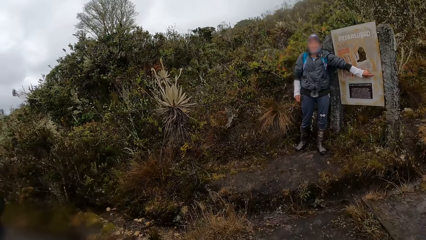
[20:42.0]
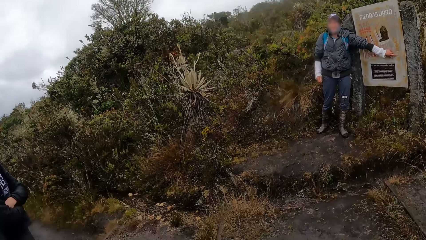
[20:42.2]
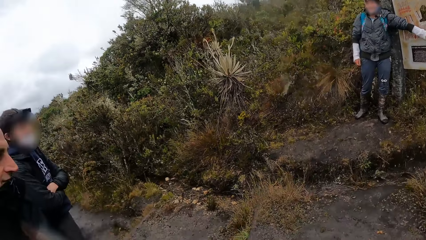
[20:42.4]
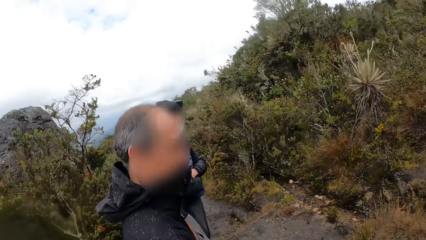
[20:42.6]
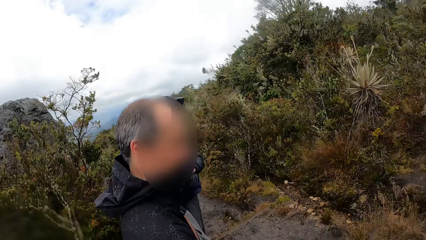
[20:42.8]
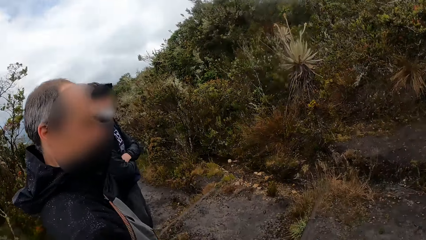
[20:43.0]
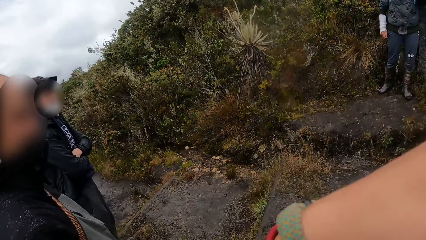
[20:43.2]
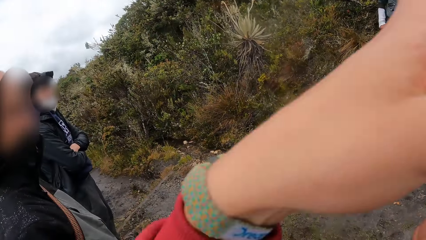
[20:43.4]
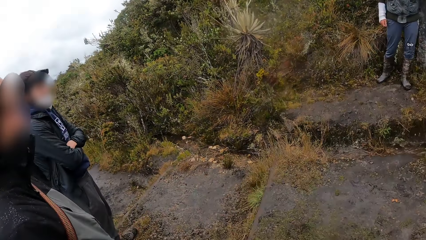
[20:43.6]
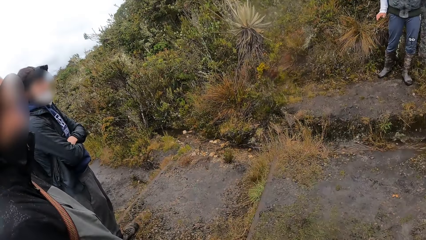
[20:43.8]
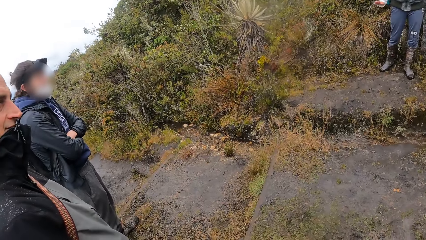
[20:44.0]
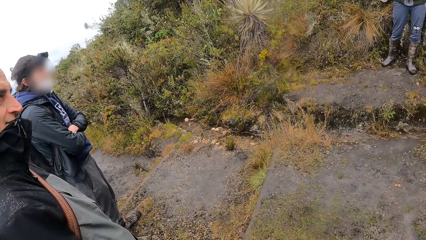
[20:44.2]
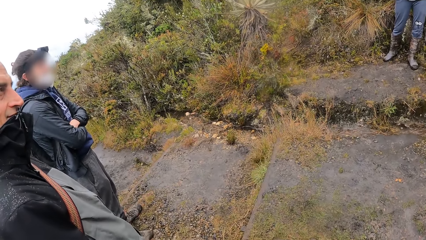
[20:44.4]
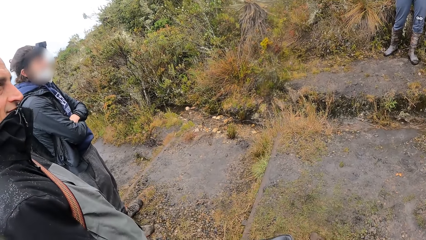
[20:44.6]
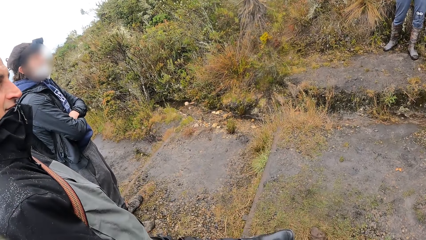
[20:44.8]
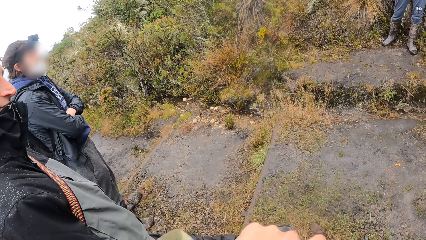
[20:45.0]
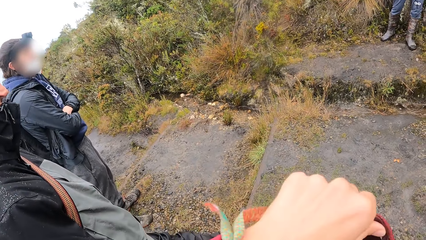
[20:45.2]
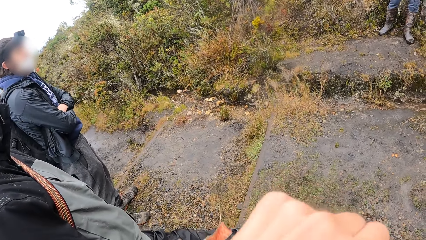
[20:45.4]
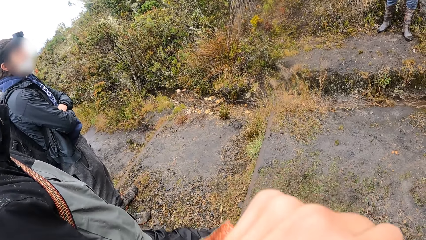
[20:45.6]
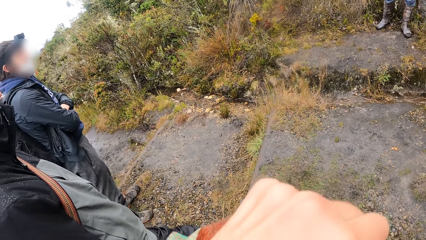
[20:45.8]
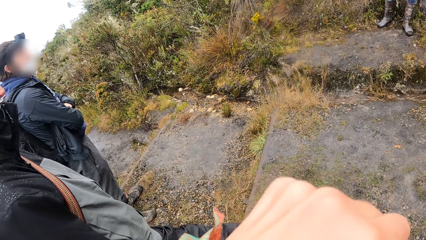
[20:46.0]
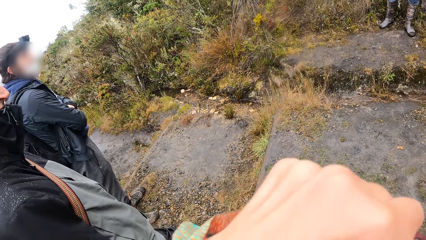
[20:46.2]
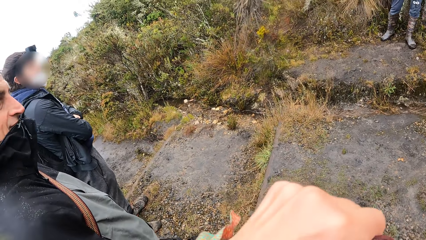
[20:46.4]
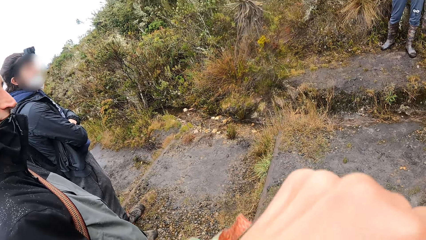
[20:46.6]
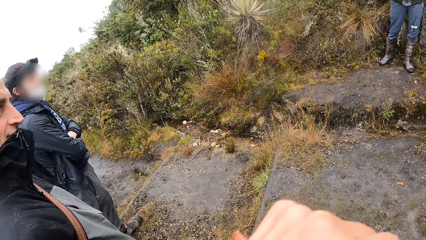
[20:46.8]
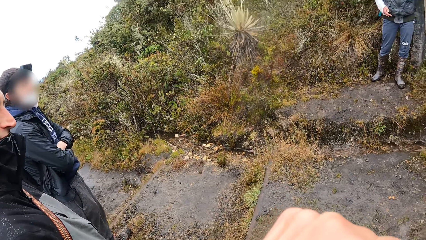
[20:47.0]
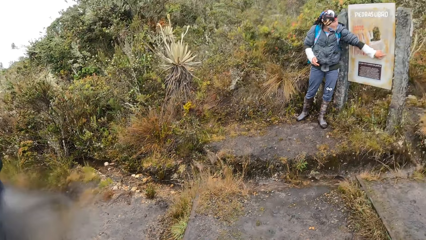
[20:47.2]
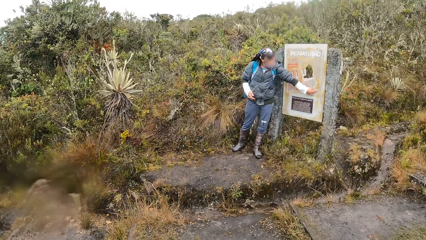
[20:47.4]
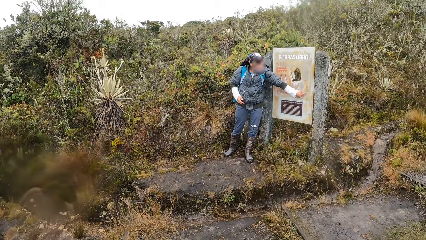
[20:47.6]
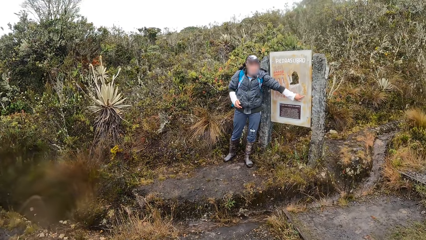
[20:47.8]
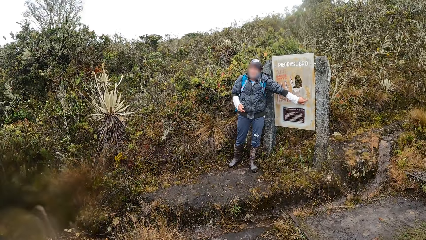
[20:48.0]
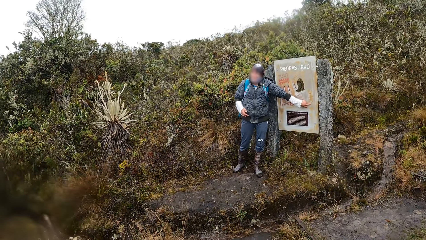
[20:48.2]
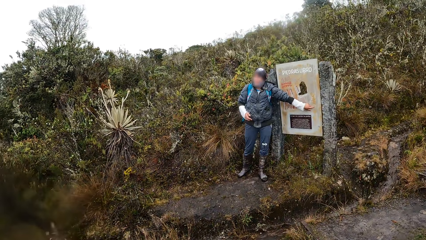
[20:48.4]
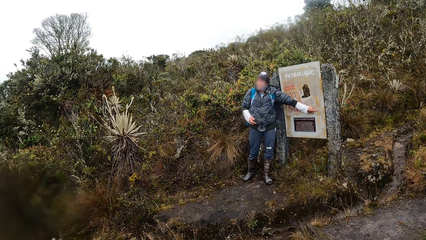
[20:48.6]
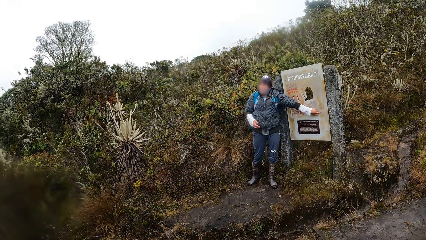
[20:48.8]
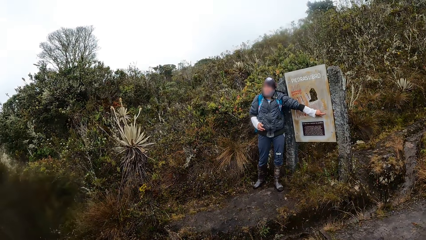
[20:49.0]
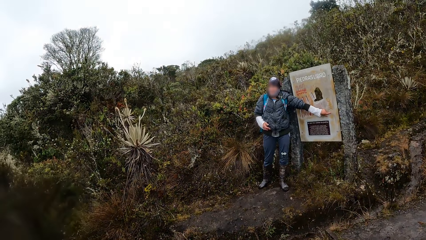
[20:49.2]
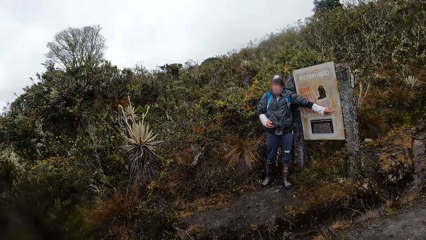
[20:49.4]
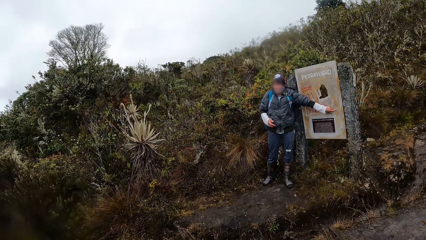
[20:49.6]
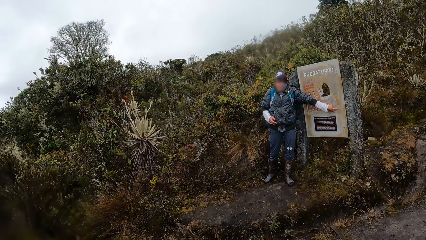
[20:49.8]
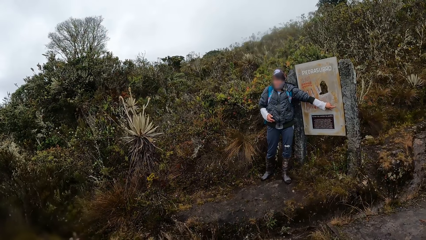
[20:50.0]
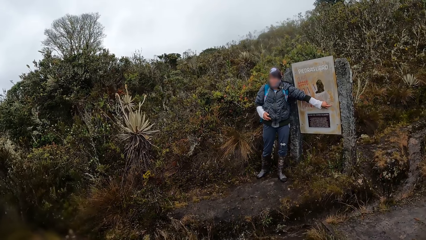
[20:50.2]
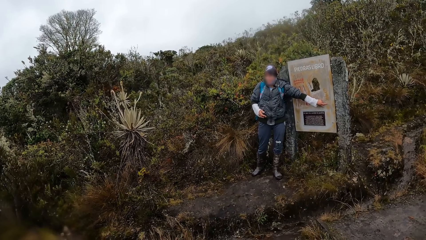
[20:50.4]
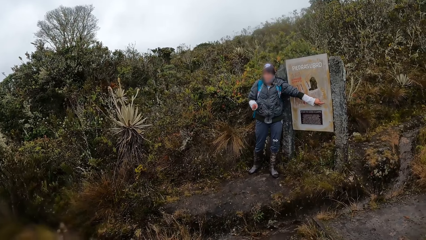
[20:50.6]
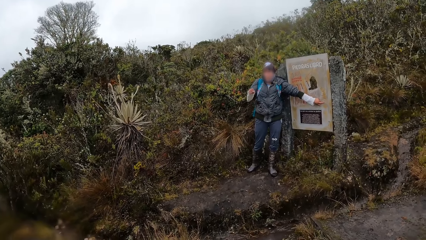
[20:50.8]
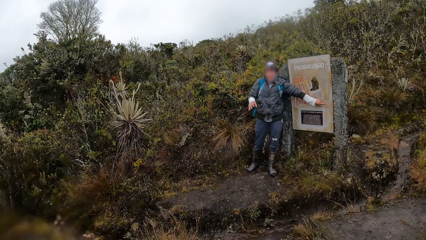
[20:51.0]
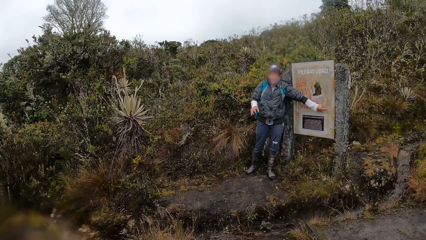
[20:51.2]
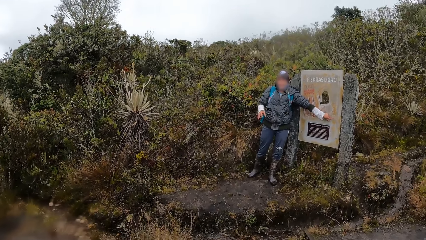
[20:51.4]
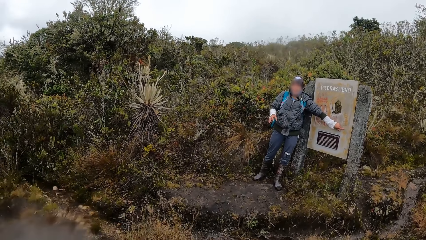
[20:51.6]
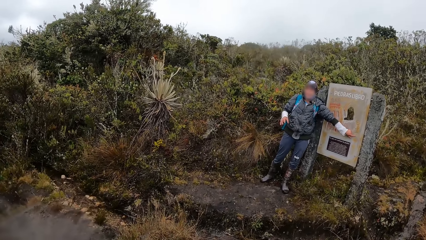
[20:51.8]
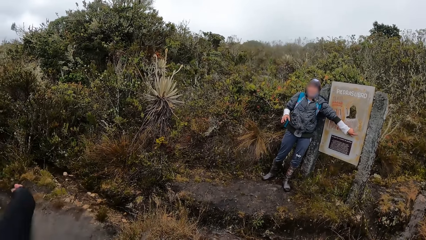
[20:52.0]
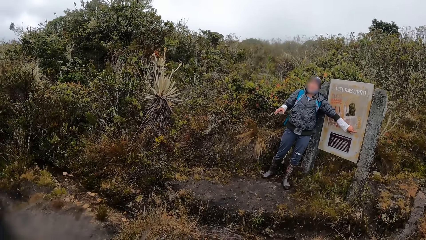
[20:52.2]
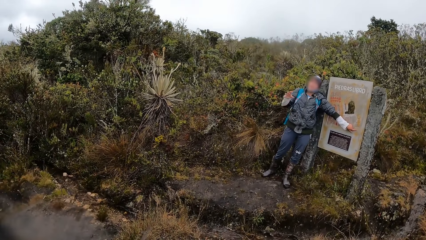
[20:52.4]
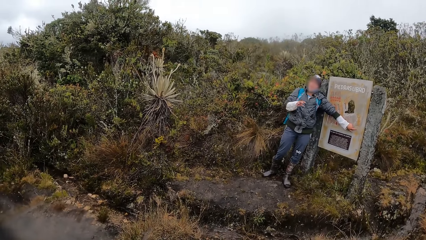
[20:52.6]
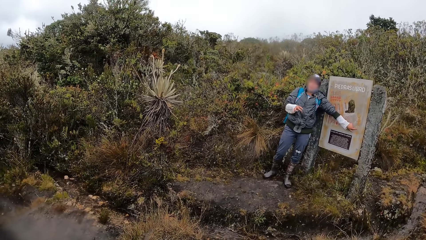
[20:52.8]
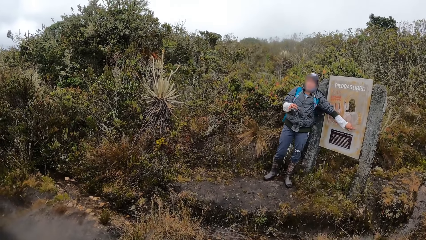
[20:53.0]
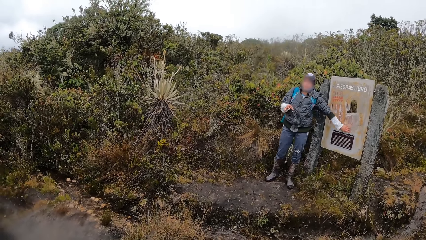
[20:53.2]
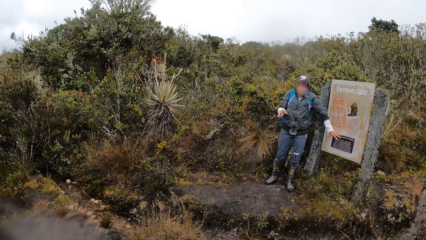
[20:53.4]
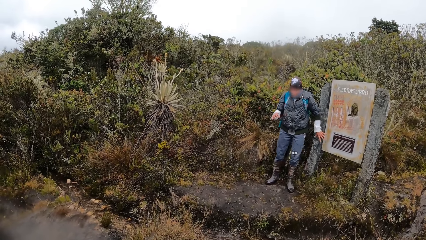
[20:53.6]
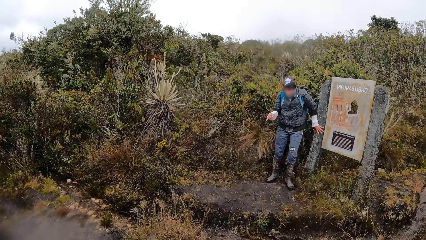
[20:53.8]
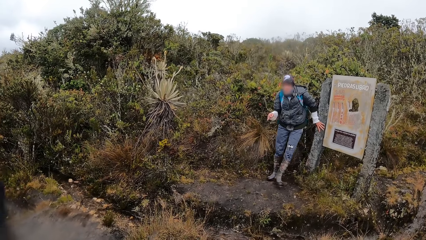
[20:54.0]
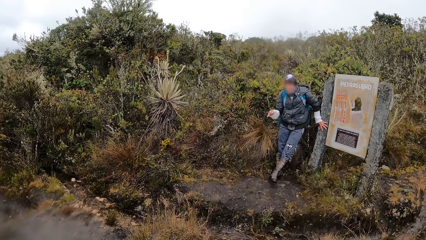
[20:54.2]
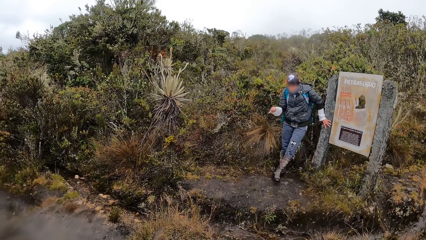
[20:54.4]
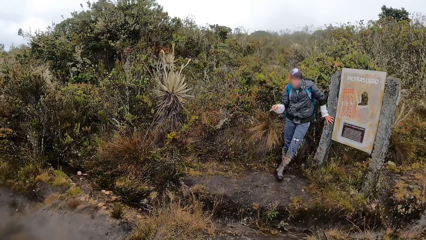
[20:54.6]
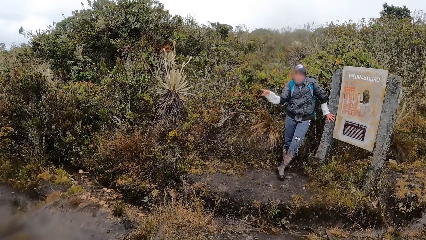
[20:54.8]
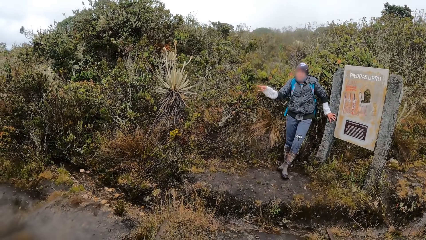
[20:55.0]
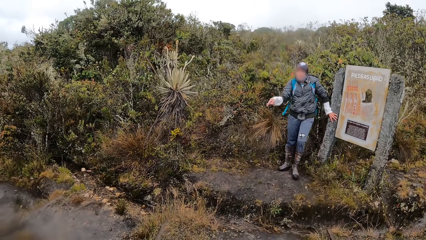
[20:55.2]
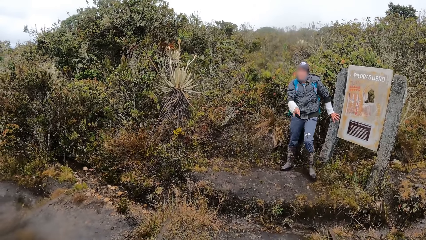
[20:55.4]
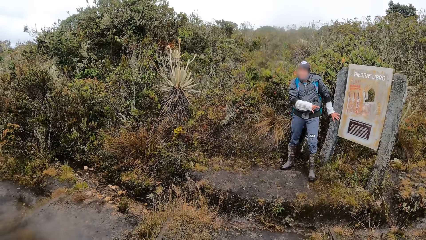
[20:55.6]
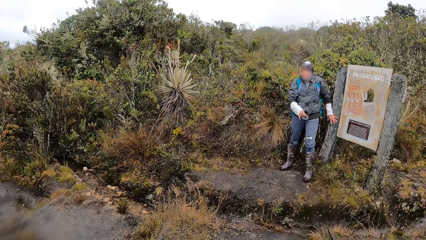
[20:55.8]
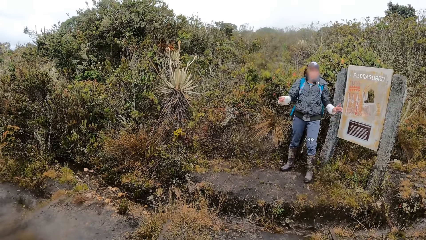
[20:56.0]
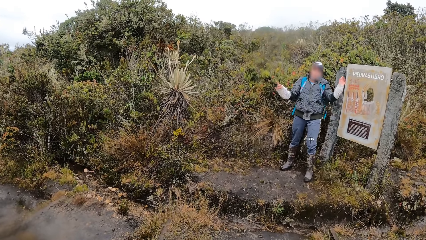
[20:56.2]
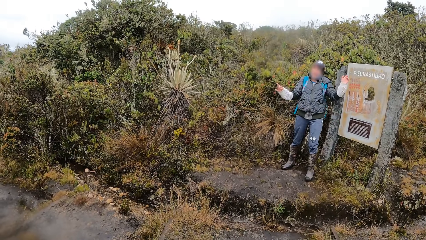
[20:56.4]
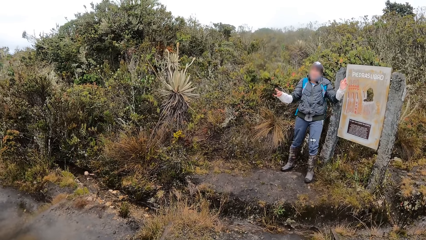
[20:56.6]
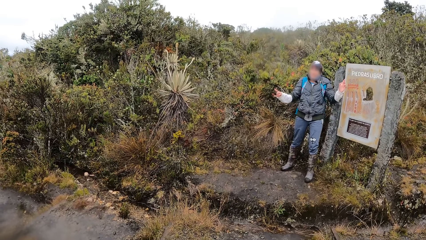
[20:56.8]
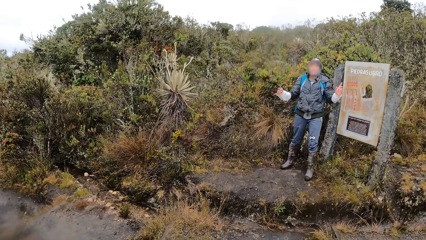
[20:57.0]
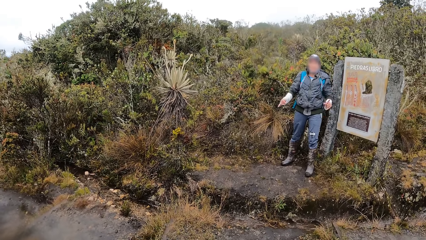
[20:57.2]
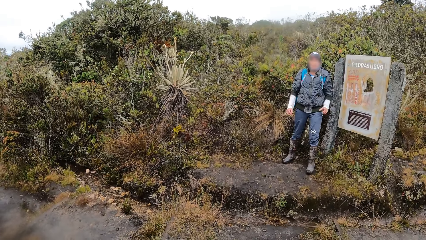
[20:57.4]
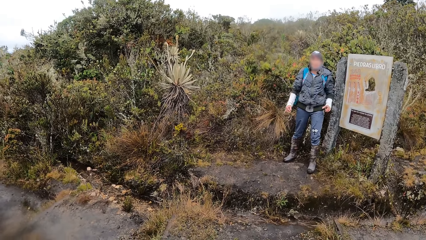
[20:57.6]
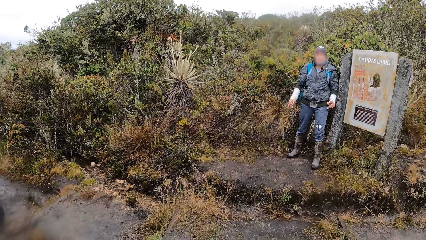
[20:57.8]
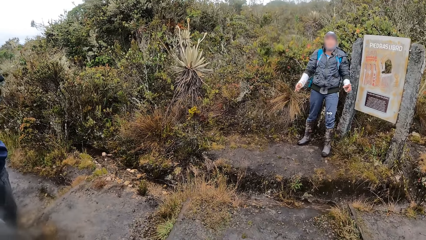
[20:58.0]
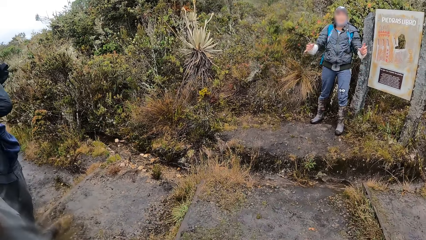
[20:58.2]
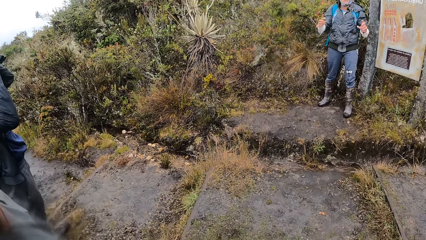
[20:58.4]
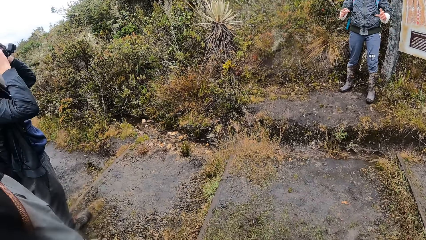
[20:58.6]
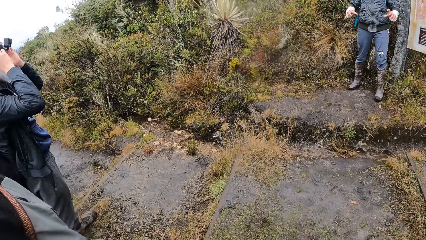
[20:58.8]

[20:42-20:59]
A man moves his hand. The camera wearer looks around. They move their hand. They do something. They look around. The man points at something. The man moves his hand. The man twists the left leg. The man moves his hands.
